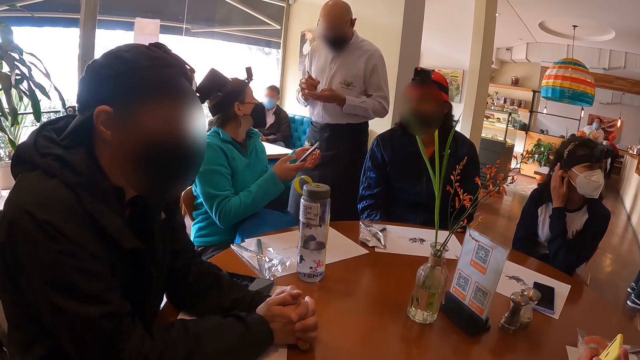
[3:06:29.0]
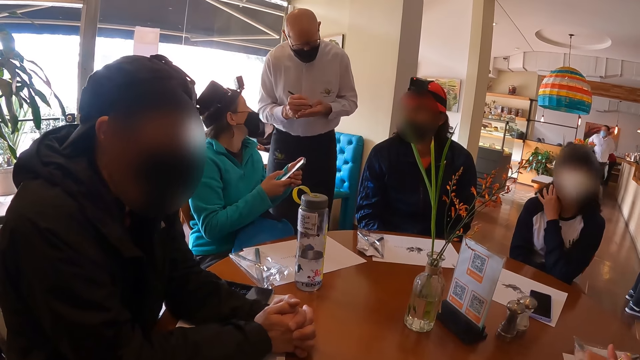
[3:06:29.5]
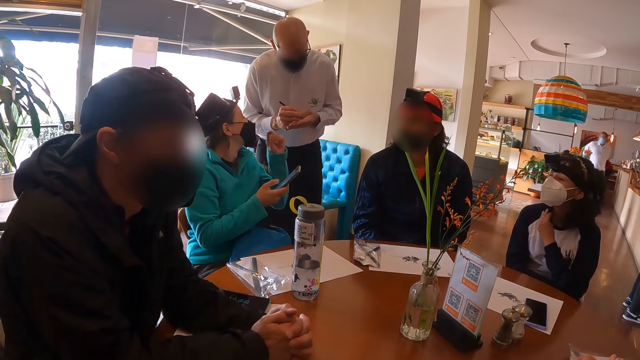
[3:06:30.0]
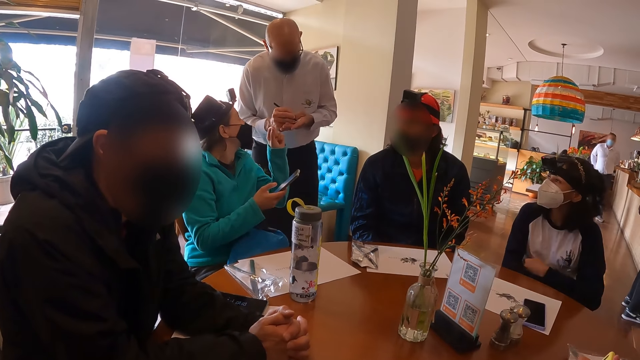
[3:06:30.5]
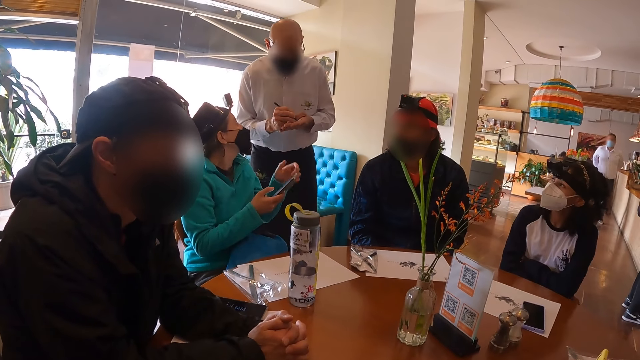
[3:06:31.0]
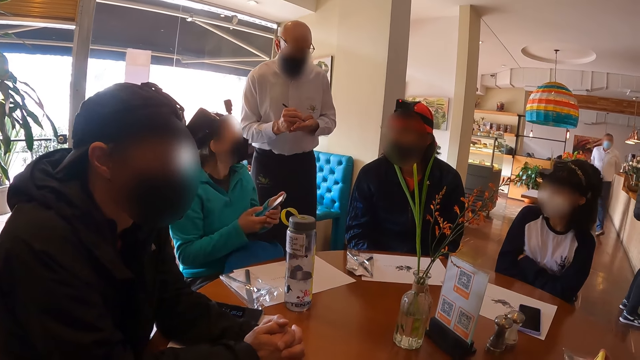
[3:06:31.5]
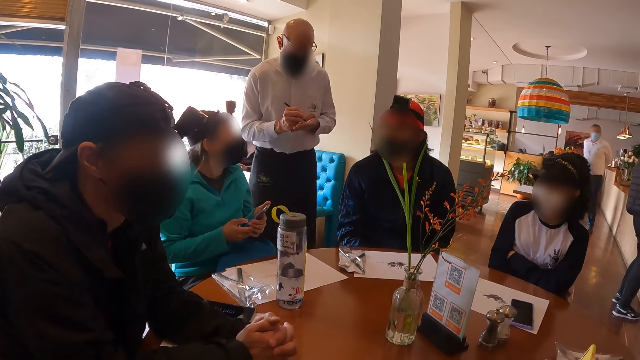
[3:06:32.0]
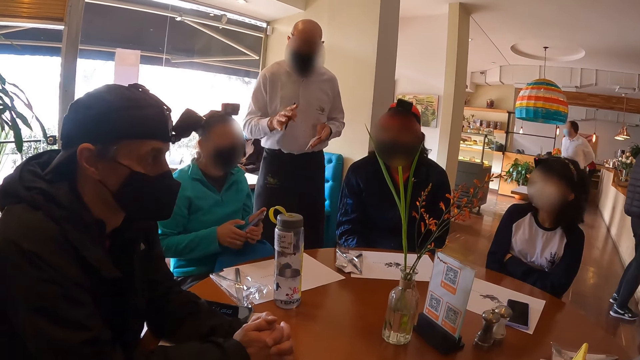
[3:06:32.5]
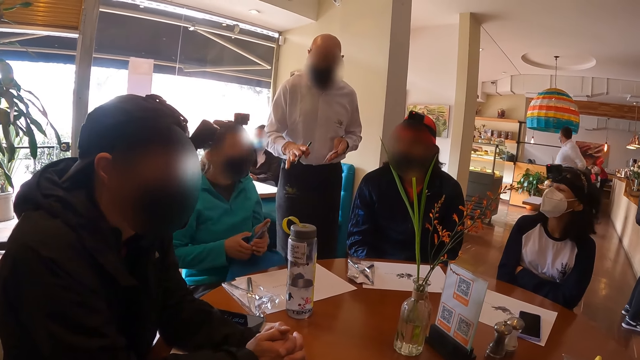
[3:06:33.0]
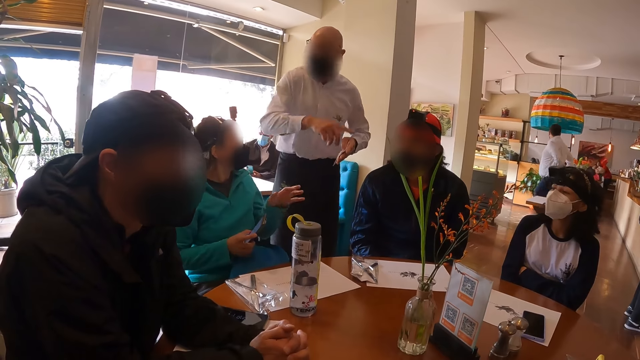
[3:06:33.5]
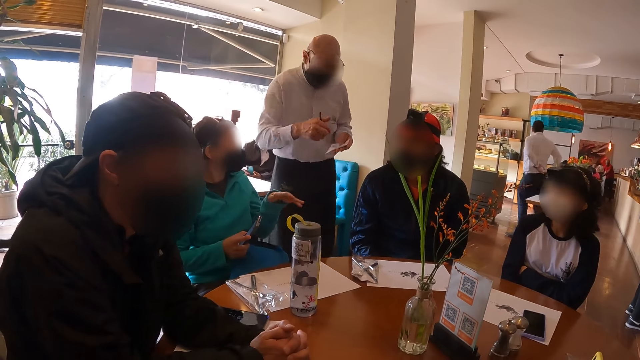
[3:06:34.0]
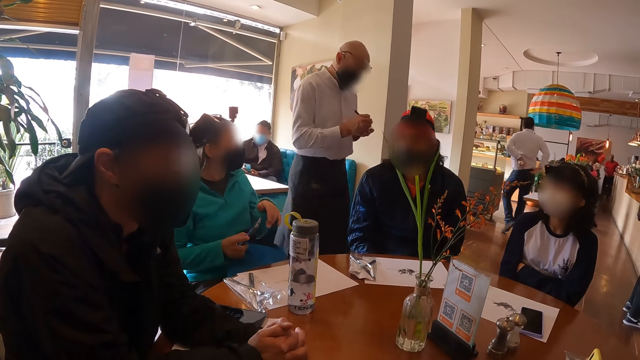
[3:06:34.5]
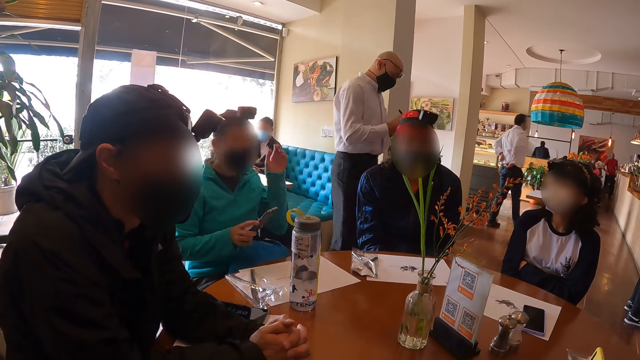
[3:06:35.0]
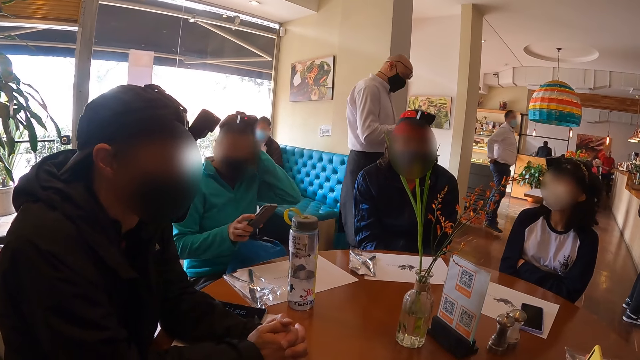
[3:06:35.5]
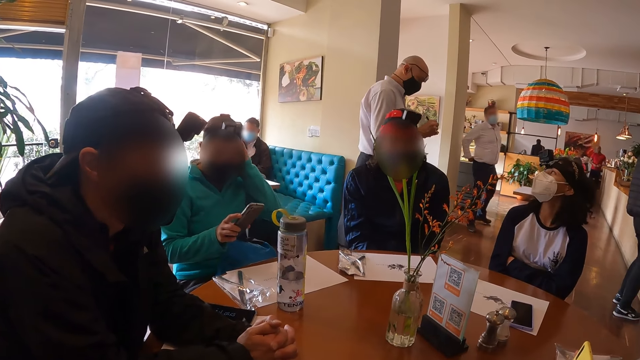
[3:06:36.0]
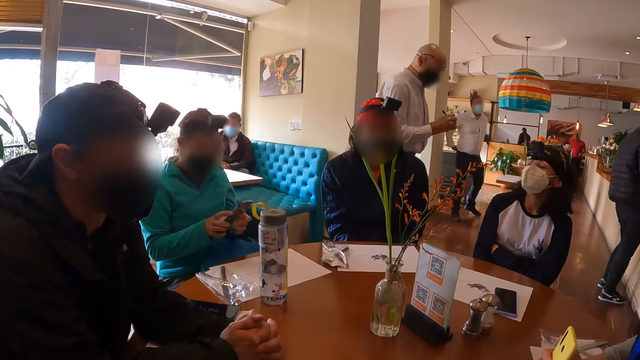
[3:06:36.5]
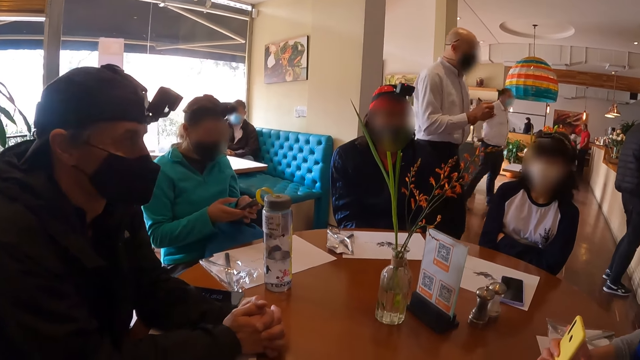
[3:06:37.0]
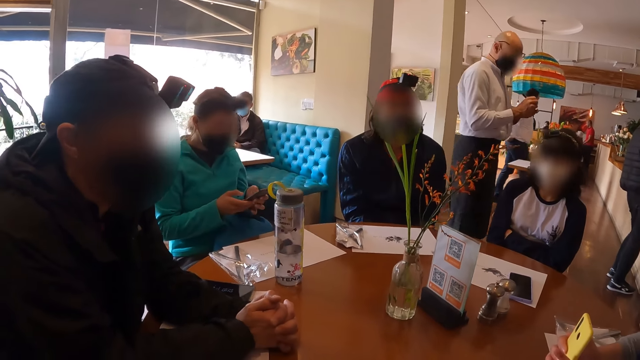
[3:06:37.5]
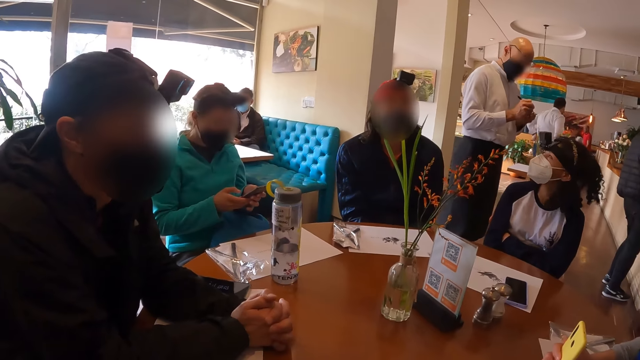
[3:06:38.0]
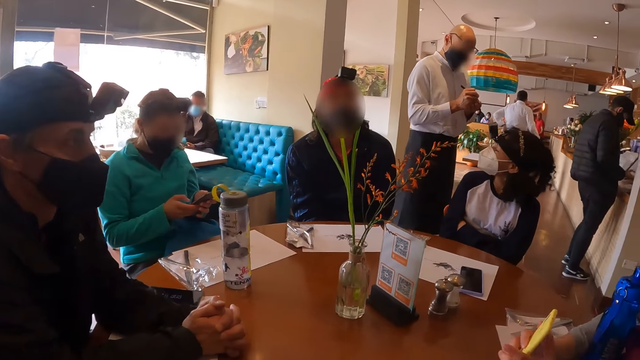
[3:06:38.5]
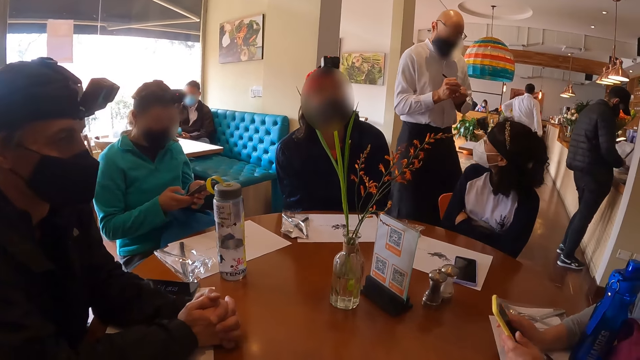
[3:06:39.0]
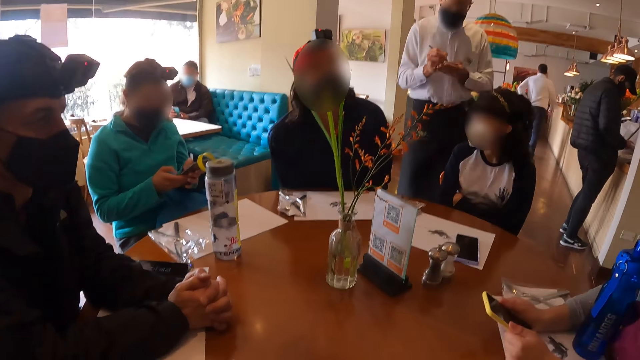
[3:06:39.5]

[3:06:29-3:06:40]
A woman gestures using her hands. The woman holds her phone using both hands. The woman talks to a waiter. The waiter writes on the paper in his left hand with the pen in his right hand. The woman touches her hair with her left hand. The woman holds her head. The woman holds her phone with both hands and operates the phone in her hands.

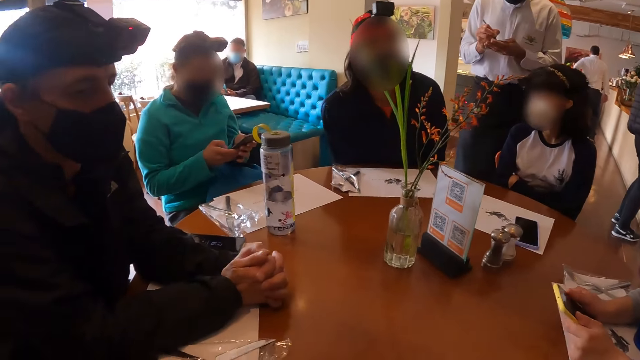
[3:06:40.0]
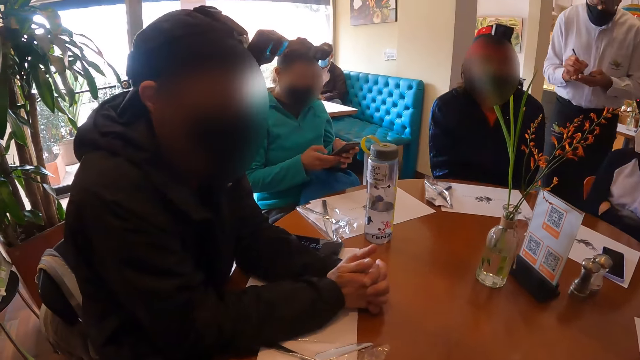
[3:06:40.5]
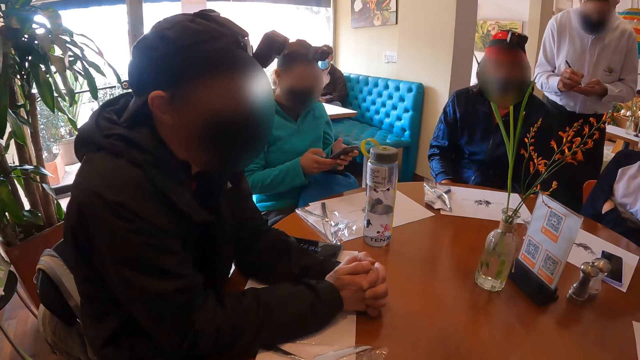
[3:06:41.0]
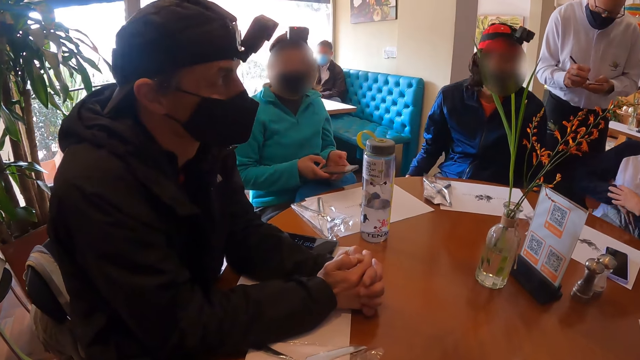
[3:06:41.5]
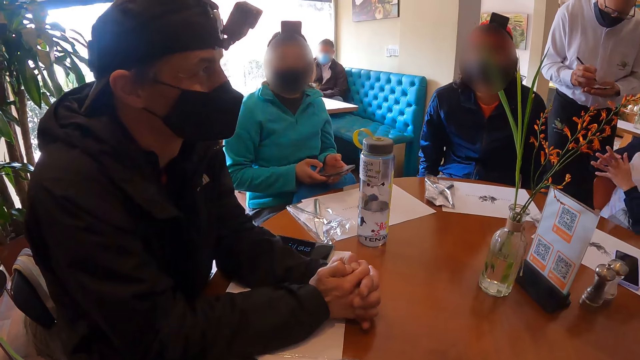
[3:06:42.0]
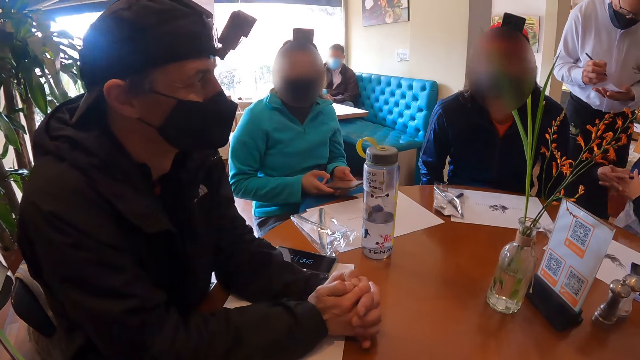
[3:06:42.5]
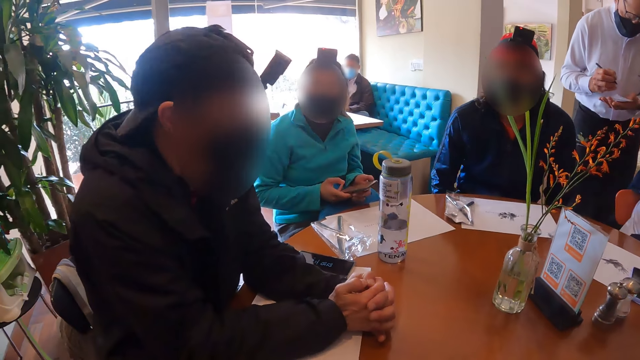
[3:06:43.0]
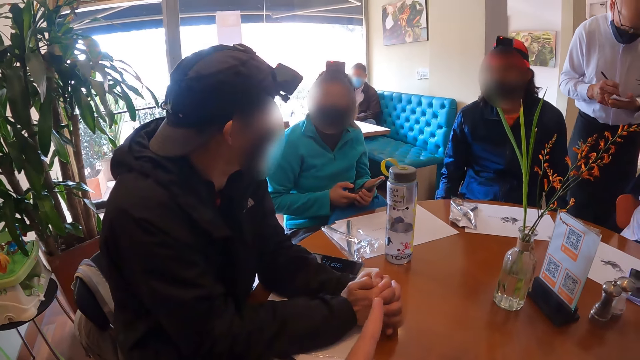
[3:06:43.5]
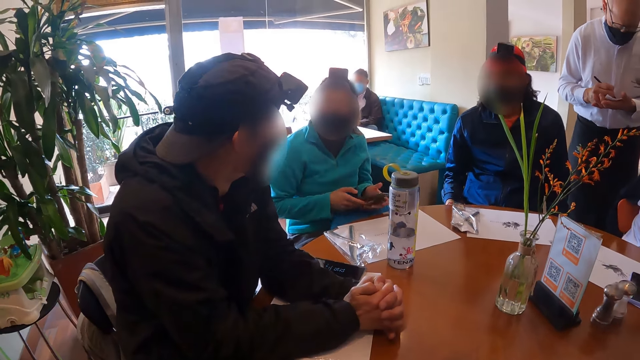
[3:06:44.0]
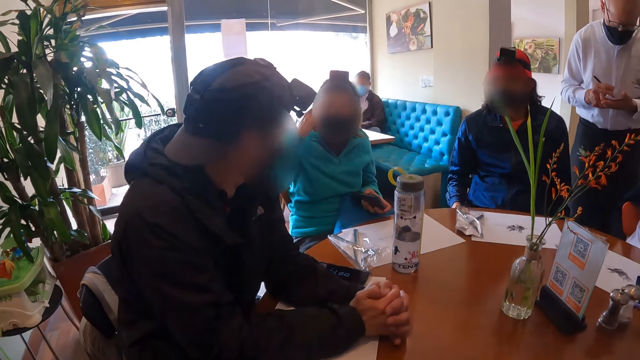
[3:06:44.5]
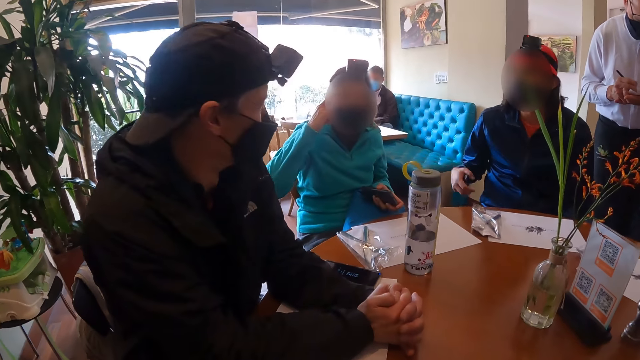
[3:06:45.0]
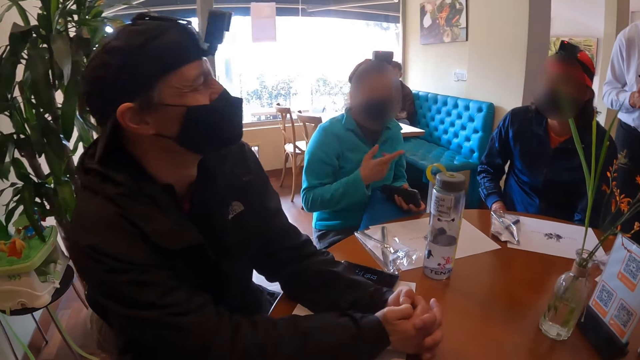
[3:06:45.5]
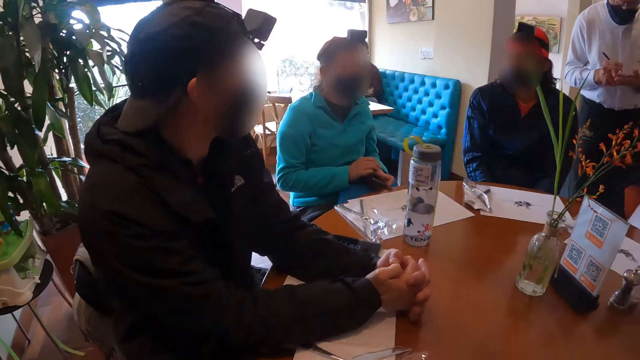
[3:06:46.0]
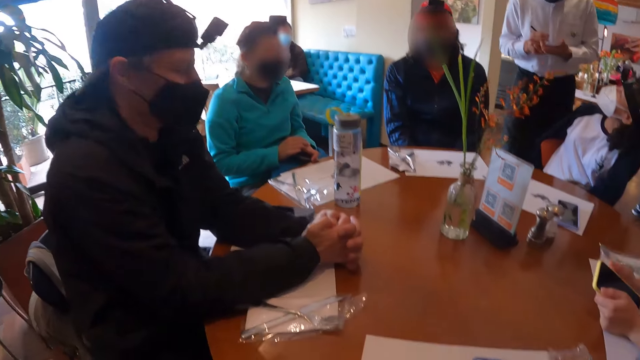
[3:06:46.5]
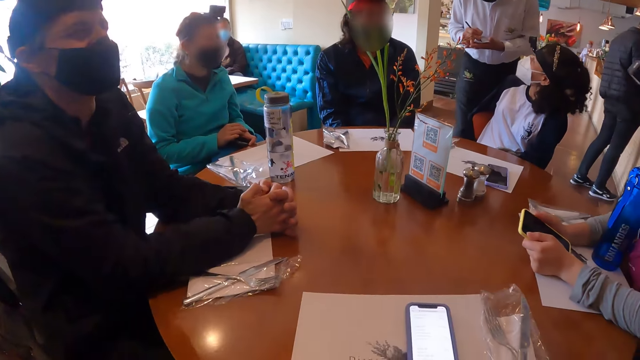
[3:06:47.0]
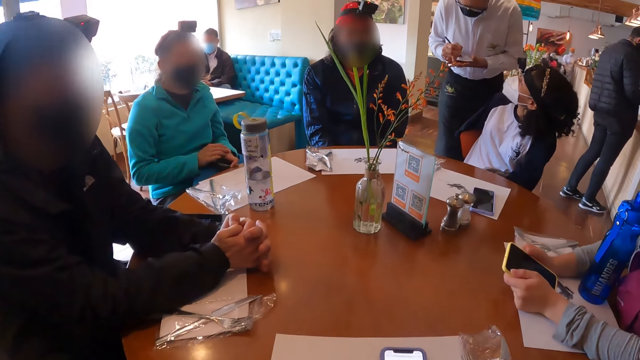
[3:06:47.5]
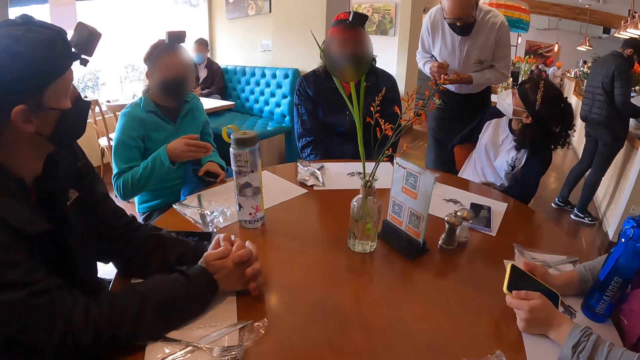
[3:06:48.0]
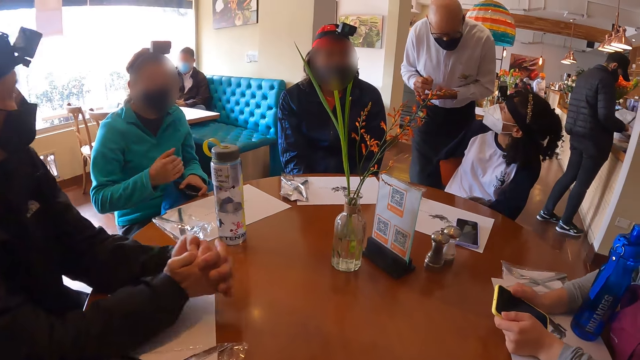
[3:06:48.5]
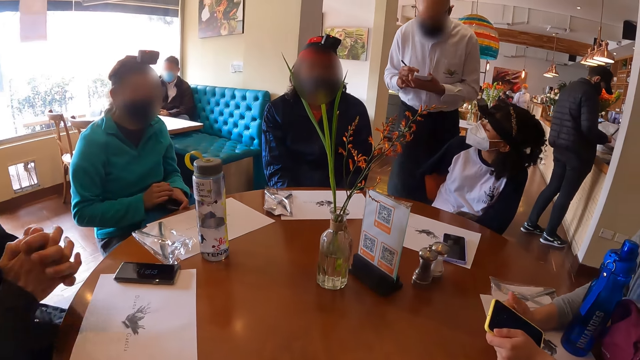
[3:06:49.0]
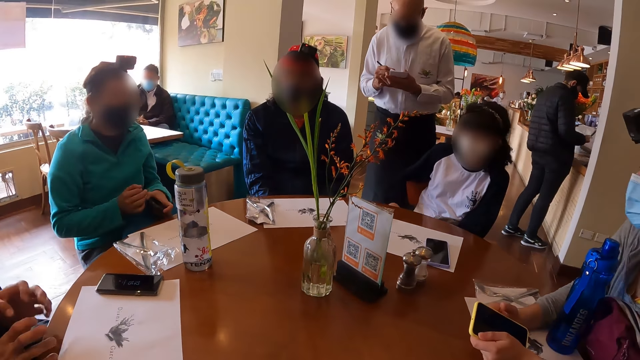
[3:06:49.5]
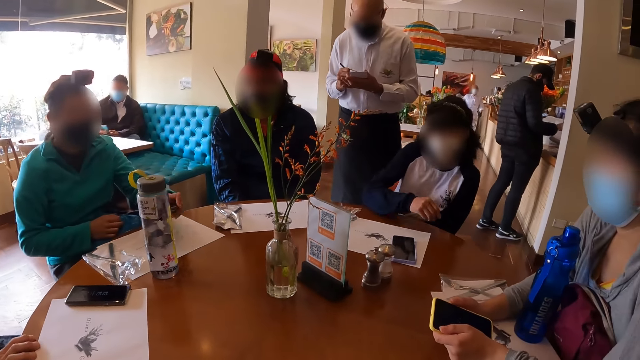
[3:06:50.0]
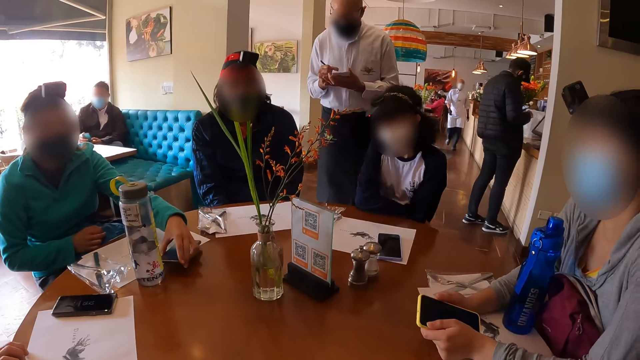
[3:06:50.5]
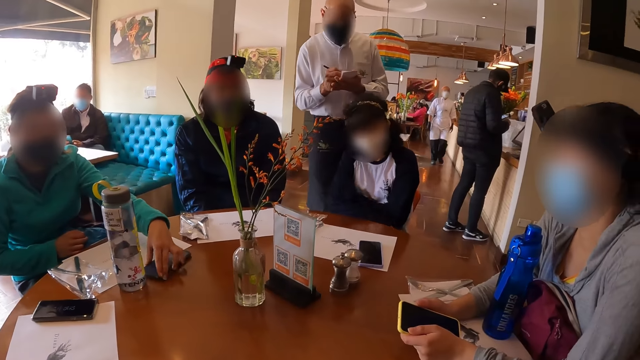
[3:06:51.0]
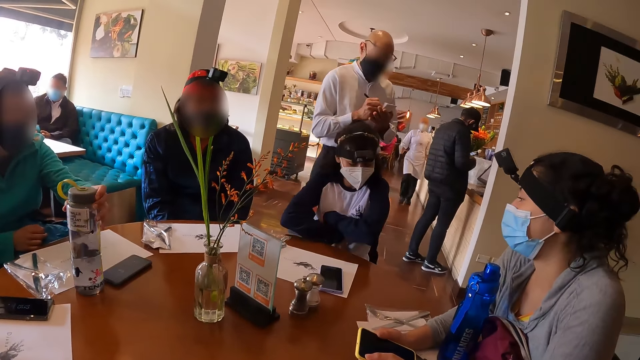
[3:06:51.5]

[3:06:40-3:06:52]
A waiter interacts with a woman. A man interacts with another woman. The camera wearer gesticulates with her left hand. The waiter writes on the paper in his left hand with the pen in his right hand. A person looks around. The other woman touches her head with her right hand. Another person gestures with his right hand. The other woman talks to the first person. The other woman gesticulates with her right hand. The camera wearer looks around towards a third person. The third person talks to the waiter. The other woman places the phone on the table with her left hand and picks up a water bottle from the table with her left hand.
